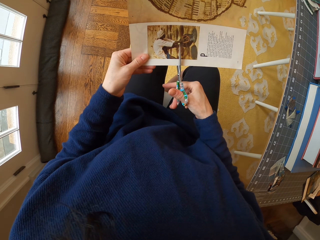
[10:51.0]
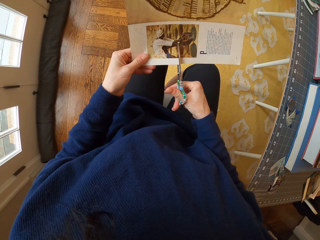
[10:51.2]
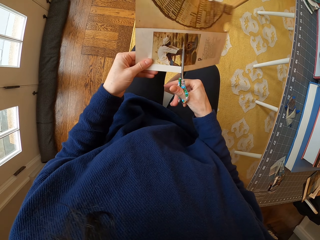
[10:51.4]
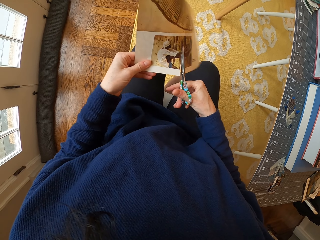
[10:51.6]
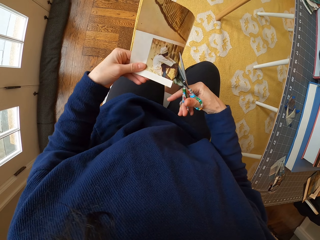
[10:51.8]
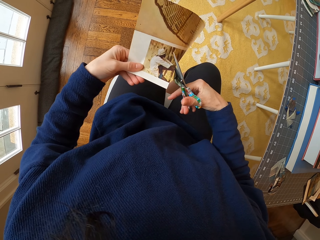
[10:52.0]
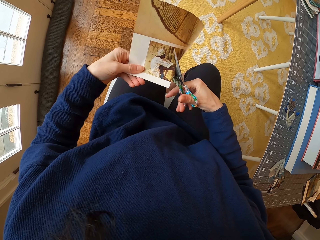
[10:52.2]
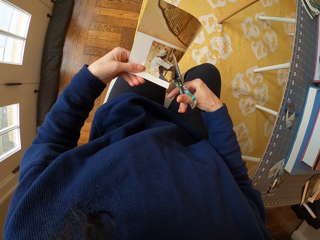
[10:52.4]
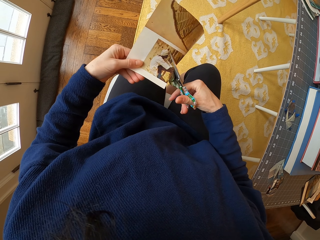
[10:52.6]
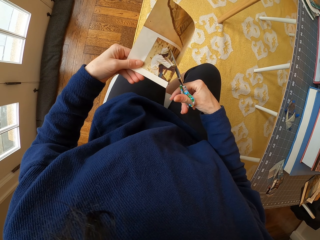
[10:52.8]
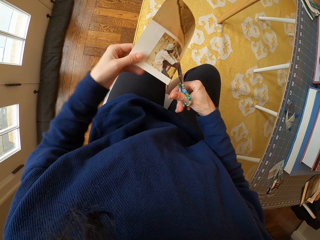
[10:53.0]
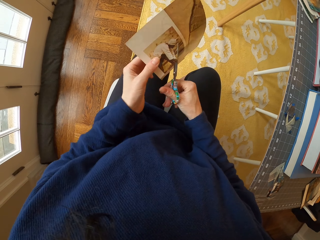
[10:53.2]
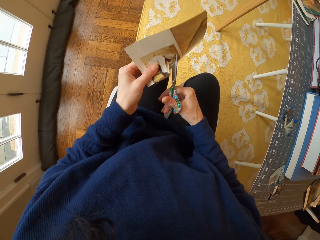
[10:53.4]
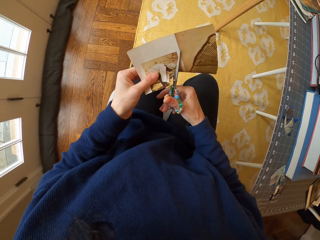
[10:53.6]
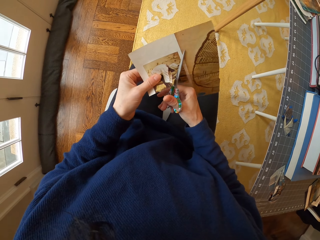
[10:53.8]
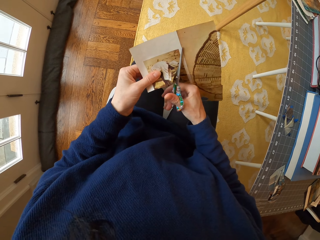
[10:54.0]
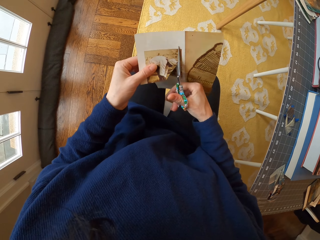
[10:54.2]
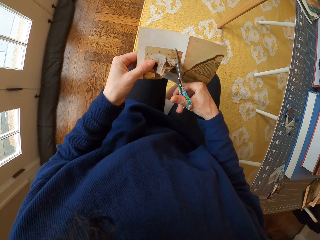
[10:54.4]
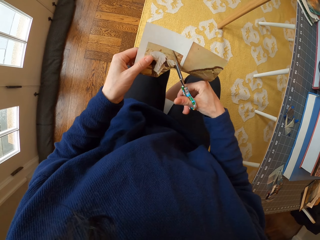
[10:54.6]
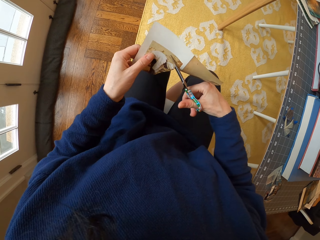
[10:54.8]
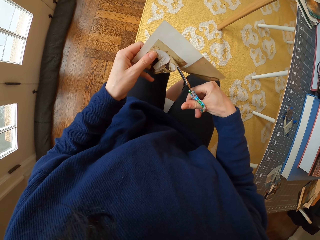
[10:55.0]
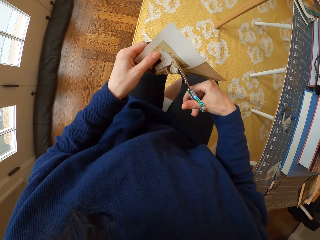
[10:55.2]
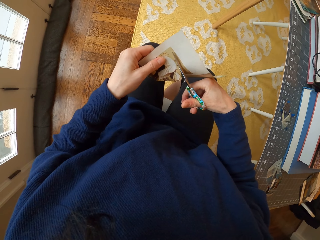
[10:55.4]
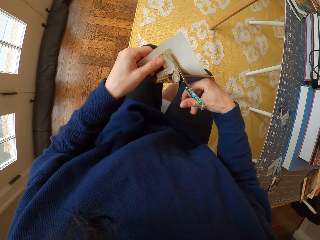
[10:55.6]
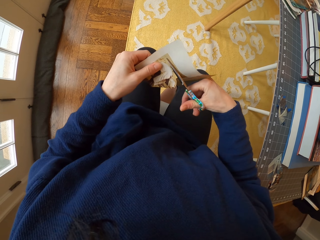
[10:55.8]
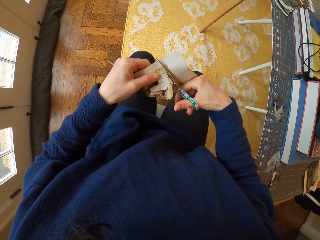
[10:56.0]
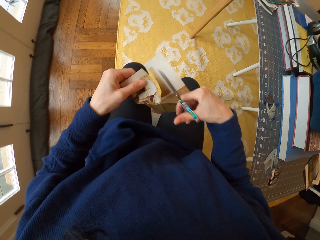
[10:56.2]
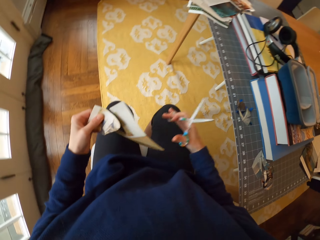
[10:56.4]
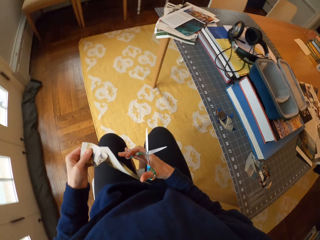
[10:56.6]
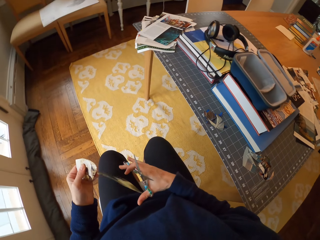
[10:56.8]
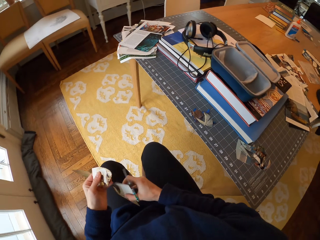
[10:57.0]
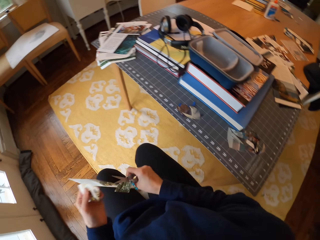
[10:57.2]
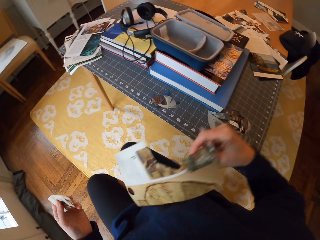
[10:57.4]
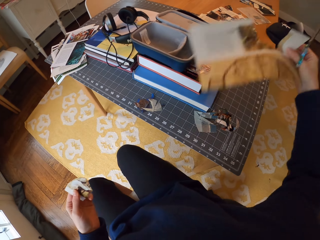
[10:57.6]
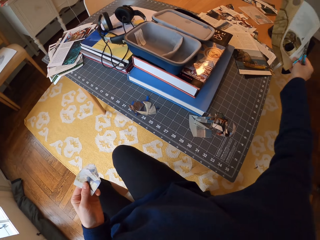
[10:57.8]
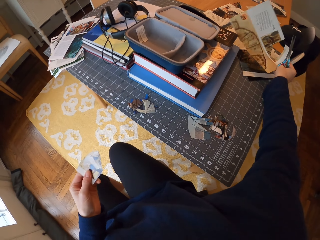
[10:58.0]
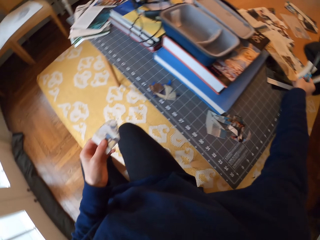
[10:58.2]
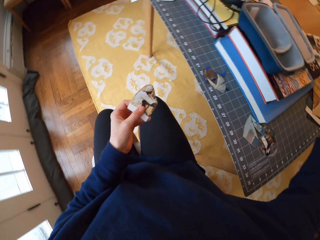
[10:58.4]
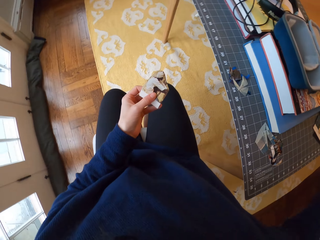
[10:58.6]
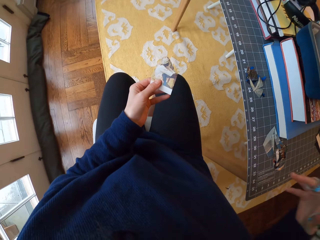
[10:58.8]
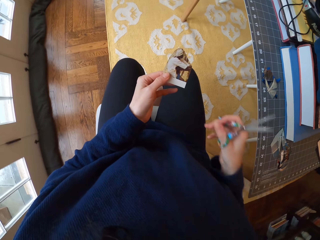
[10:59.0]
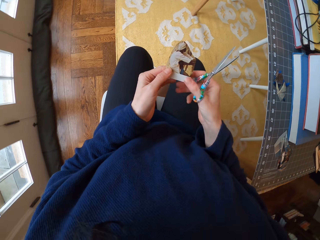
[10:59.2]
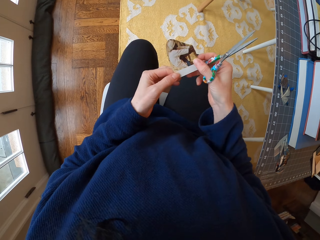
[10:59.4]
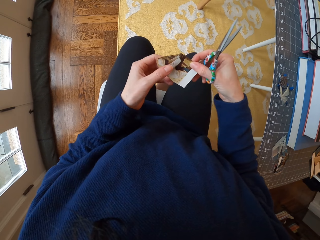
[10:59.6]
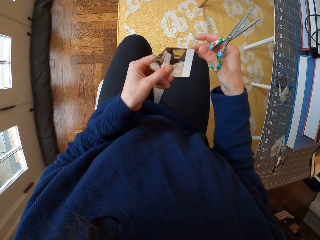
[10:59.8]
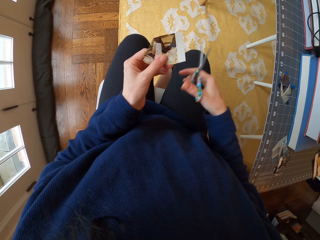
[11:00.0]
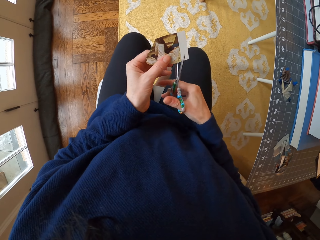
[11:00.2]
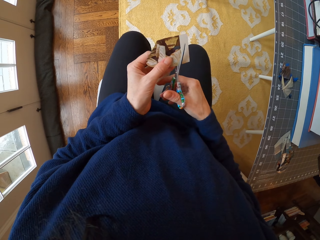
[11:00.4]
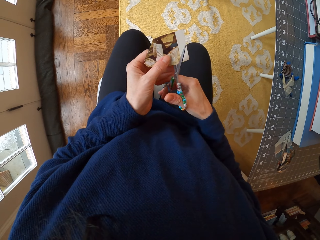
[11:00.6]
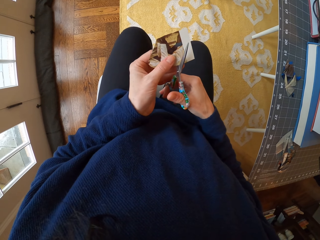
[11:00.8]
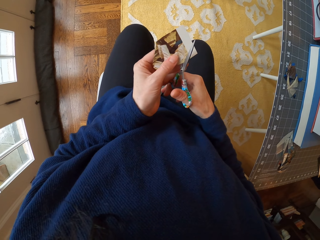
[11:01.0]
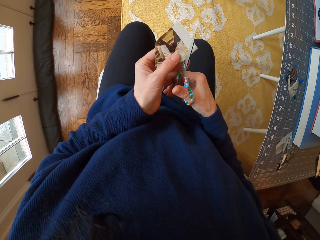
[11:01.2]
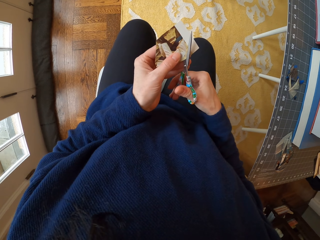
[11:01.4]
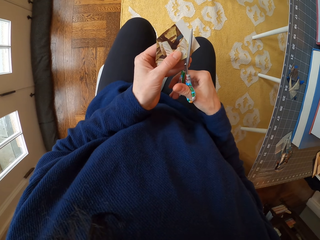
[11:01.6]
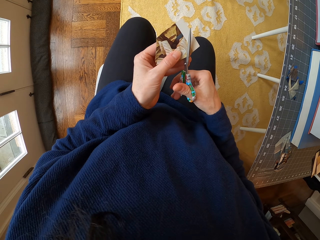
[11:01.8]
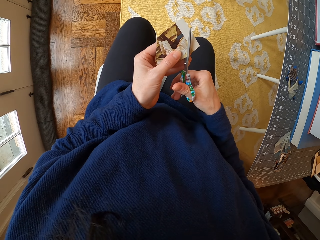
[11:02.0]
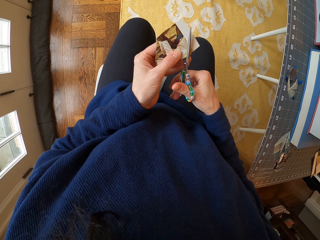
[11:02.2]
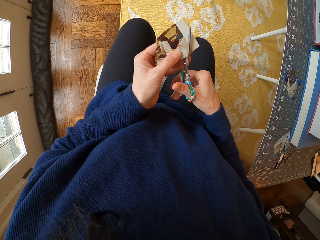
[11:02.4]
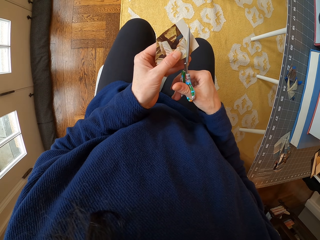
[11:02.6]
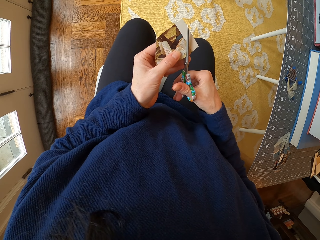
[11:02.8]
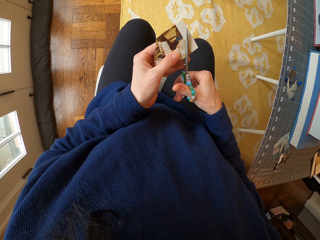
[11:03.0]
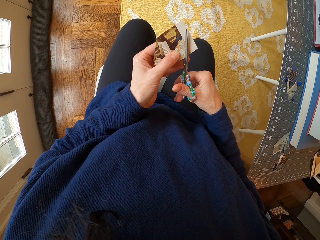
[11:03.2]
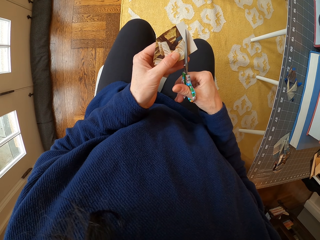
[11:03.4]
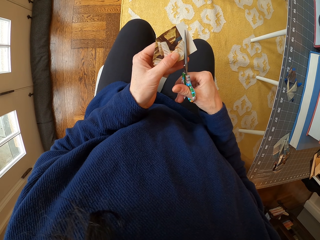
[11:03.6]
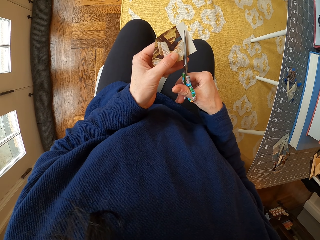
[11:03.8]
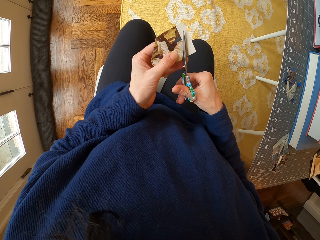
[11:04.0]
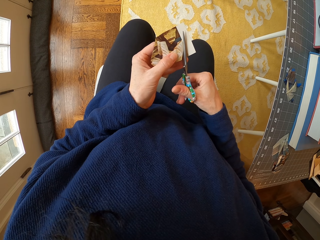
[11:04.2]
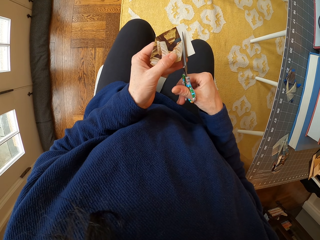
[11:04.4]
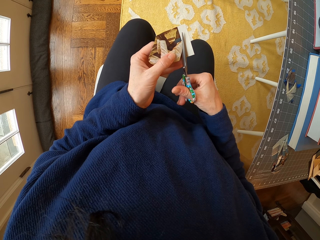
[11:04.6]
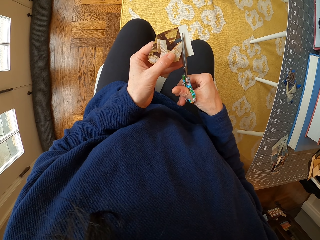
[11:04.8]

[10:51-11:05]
The camera wearer cuts the paper with the scissors. They move the hand. They cut the paper with the scissors. They pick up the paper. They place the paper on the table. They adjust the paper in the hand. They cut the paper with the scissors.

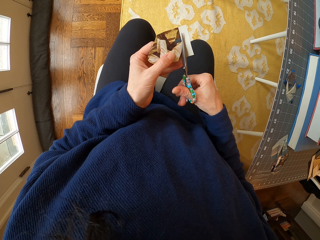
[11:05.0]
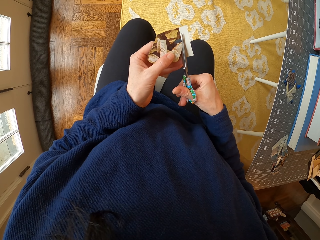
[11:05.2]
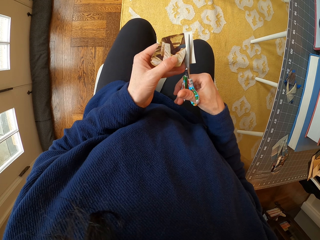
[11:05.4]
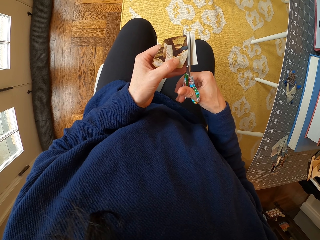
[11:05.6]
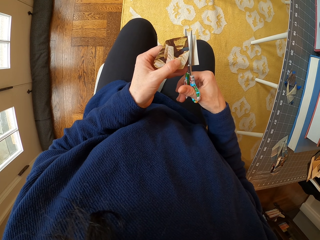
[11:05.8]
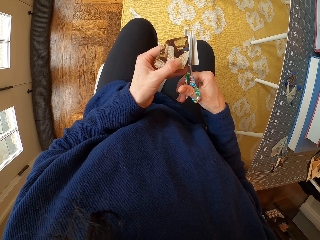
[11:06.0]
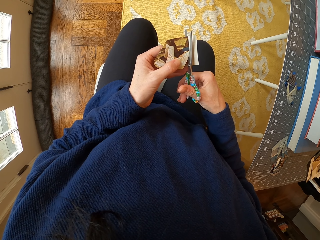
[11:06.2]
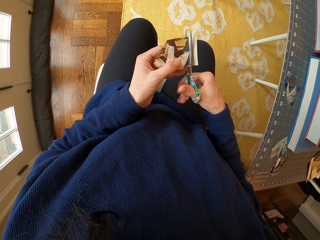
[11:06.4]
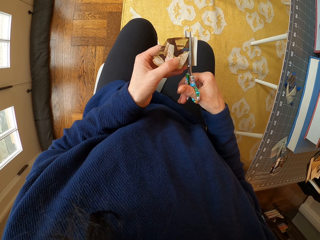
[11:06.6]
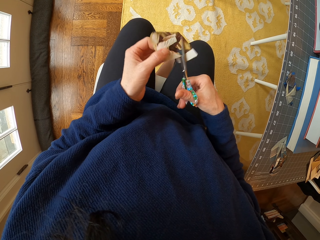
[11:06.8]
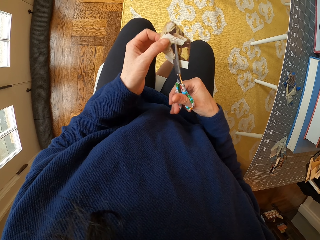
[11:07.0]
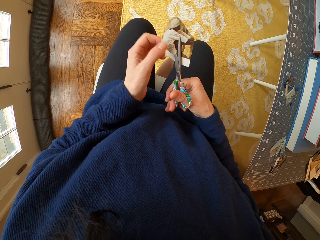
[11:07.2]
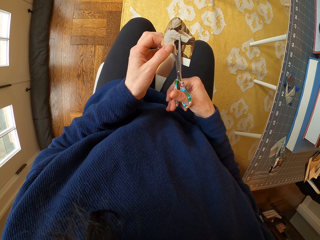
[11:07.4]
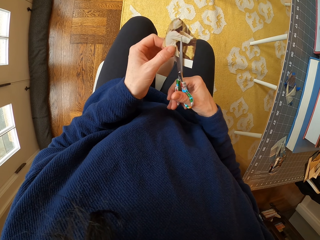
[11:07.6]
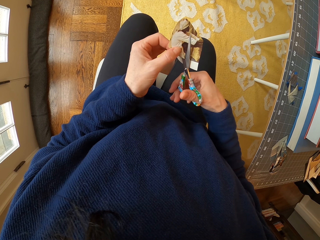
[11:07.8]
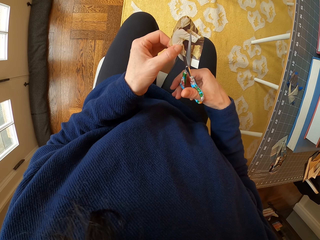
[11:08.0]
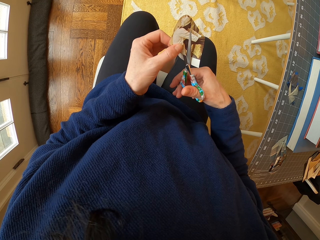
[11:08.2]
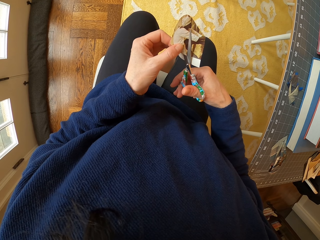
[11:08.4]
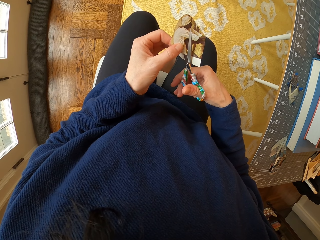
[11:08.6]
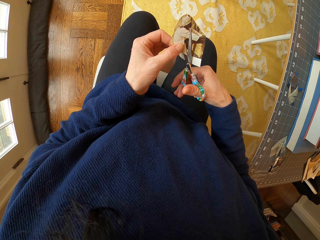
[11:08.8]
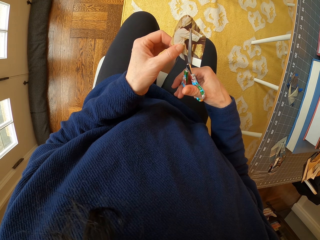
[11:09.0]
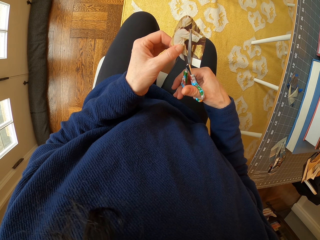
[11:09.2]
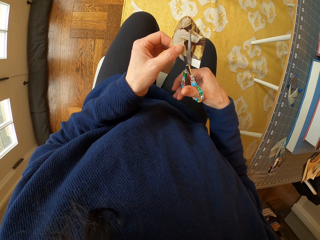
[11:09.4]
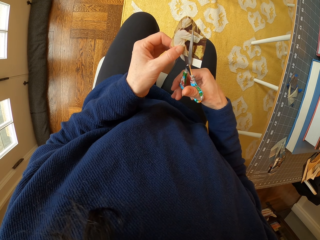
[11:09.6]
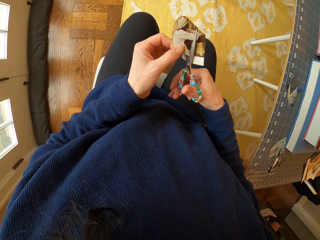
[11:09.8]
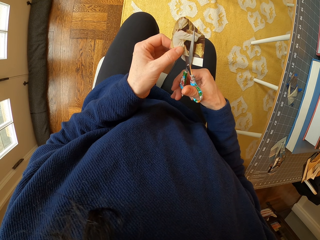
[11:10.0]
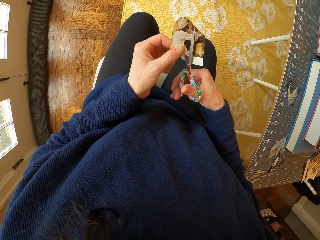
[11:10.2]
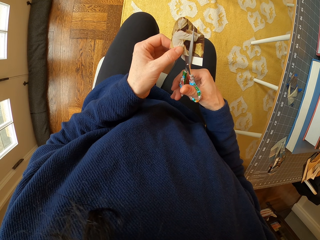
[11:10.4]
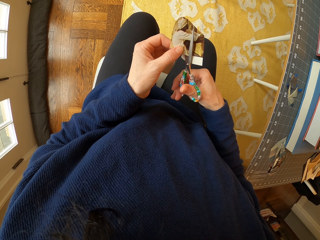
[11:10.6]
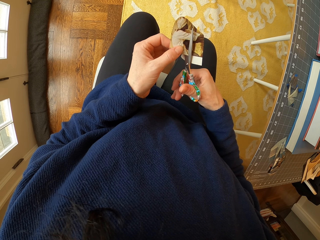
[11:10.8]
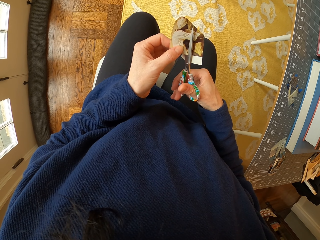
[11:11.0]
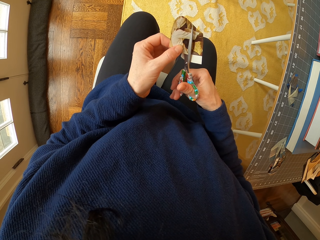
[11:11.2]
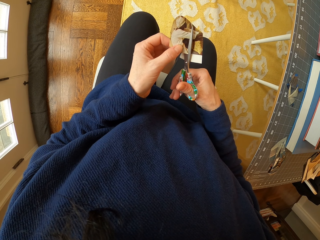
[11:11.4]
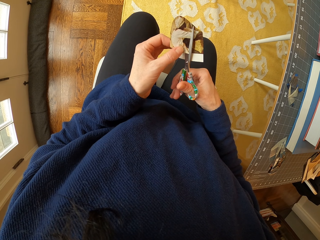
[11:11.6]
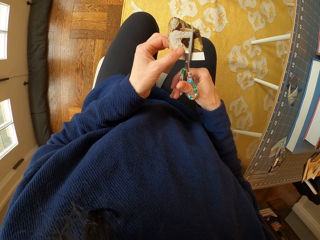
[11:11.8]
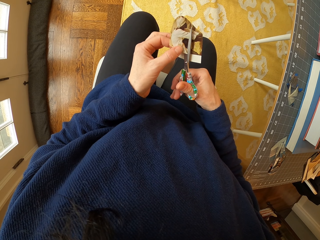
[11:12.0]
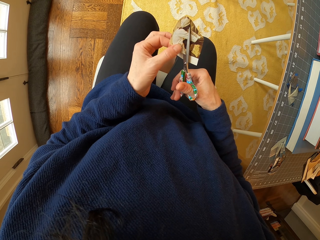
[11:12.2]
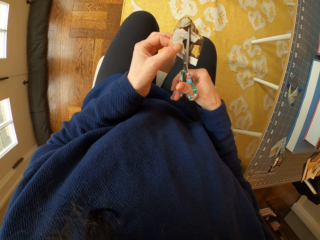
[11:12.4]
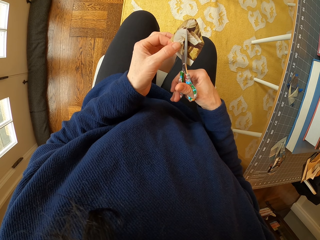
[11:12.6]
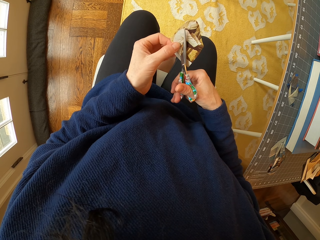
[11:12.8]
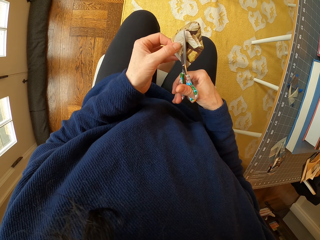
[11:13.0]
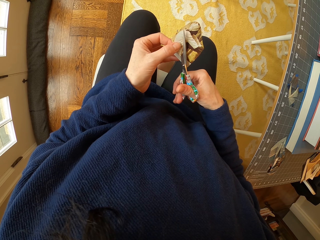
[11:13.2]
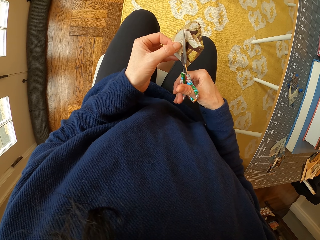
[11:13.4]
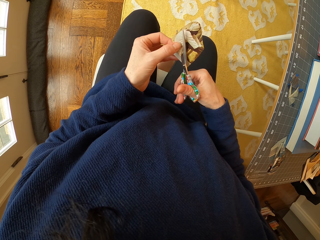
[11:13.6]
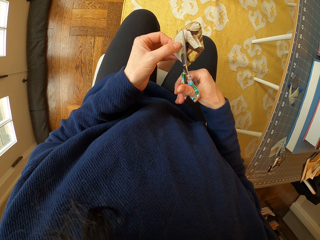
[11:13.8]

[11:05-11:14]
The camera wearer adjusts the paper in the hand. They cut the paper with the scissors.
